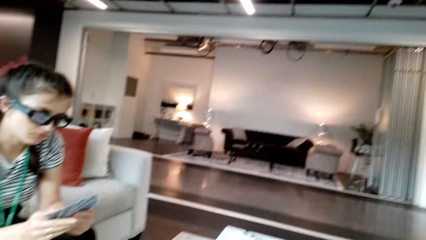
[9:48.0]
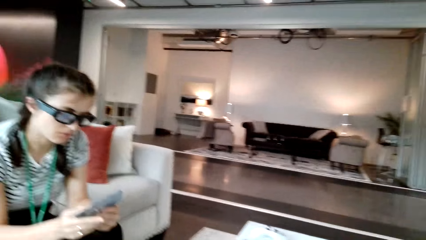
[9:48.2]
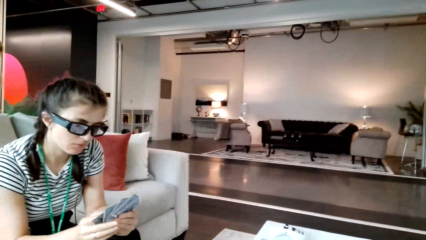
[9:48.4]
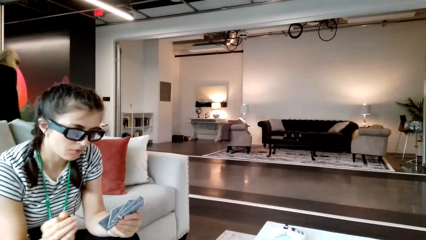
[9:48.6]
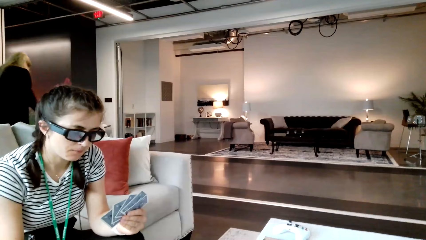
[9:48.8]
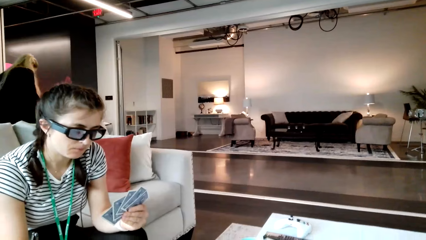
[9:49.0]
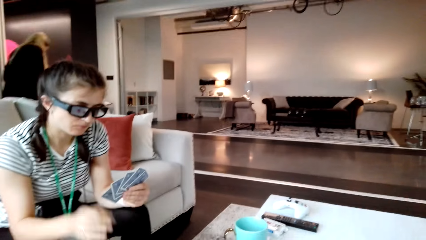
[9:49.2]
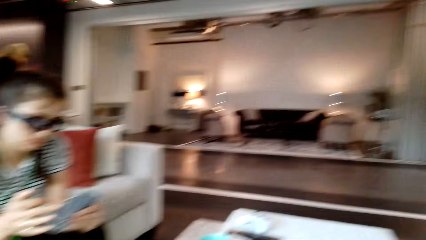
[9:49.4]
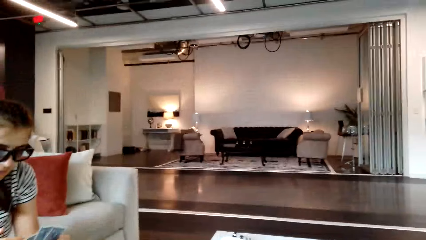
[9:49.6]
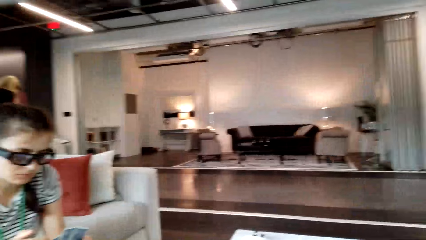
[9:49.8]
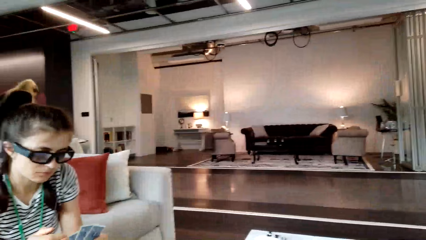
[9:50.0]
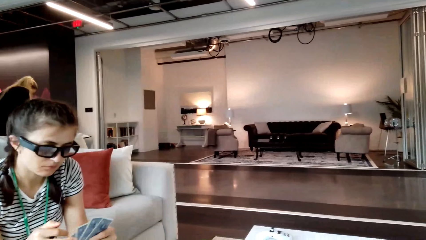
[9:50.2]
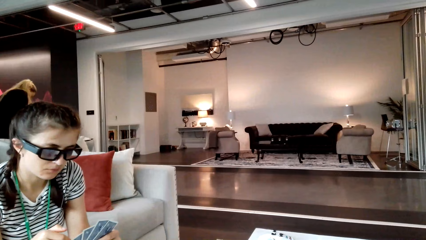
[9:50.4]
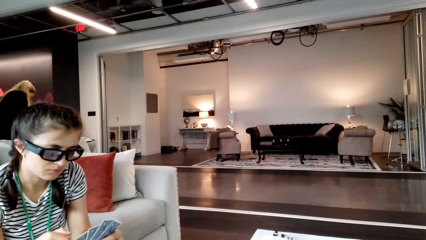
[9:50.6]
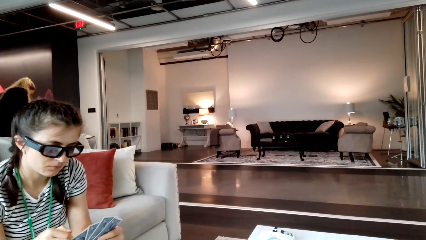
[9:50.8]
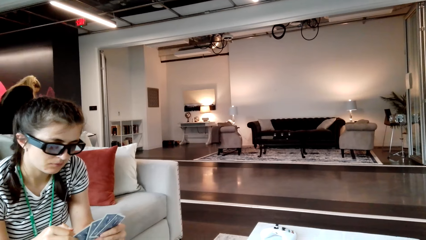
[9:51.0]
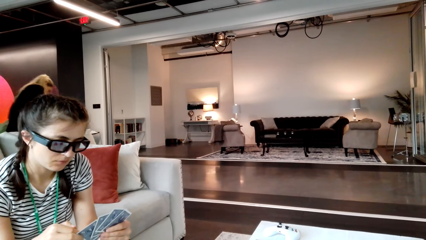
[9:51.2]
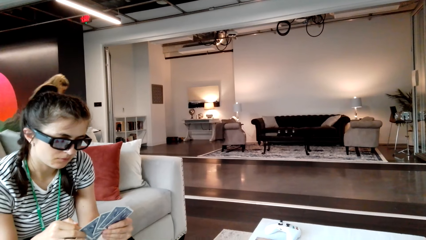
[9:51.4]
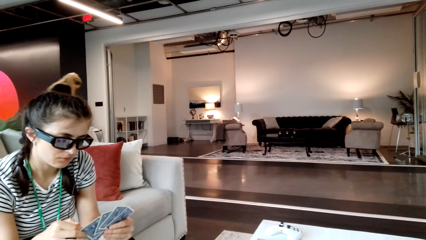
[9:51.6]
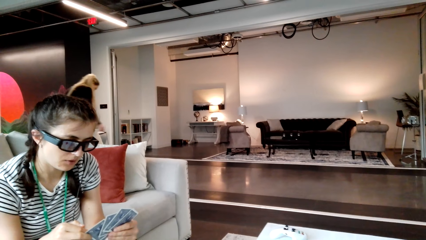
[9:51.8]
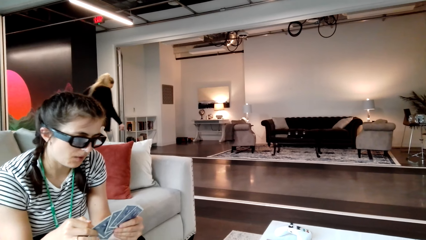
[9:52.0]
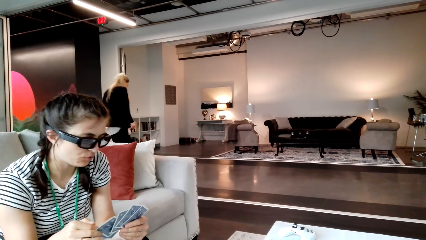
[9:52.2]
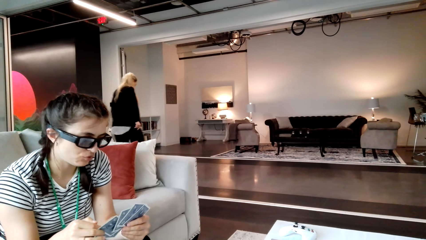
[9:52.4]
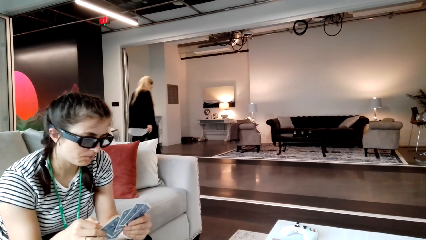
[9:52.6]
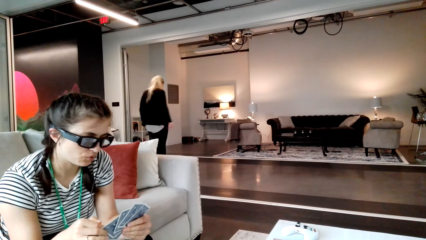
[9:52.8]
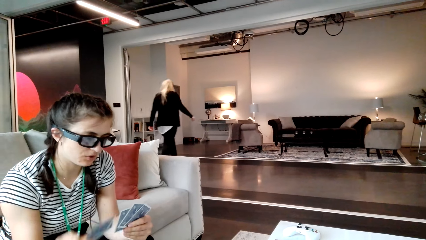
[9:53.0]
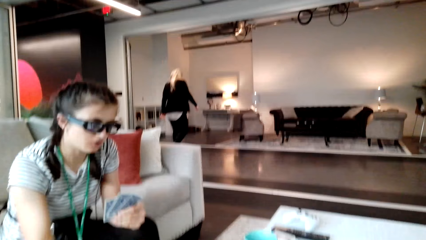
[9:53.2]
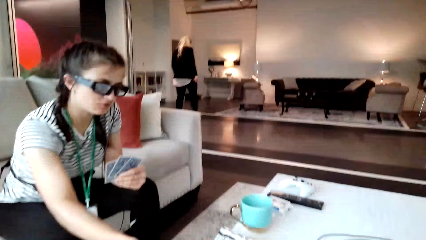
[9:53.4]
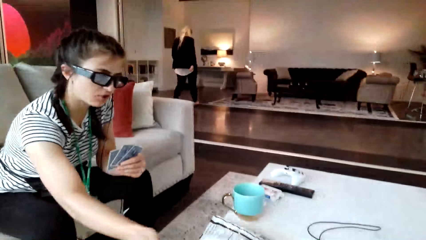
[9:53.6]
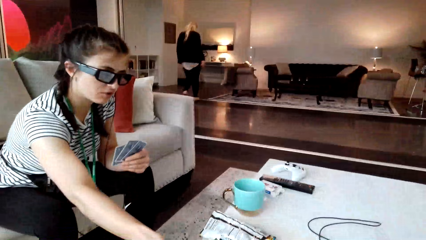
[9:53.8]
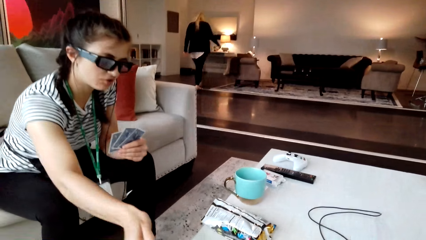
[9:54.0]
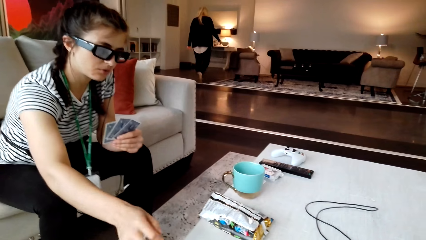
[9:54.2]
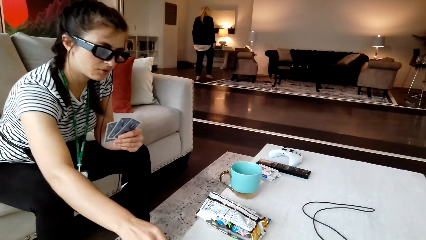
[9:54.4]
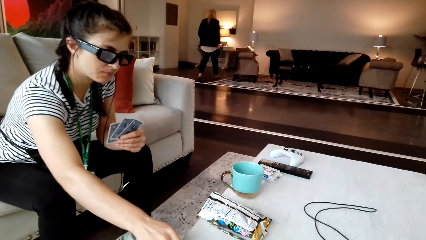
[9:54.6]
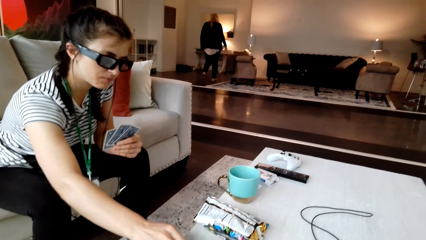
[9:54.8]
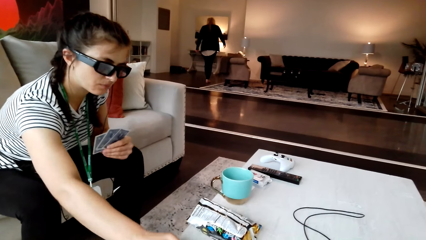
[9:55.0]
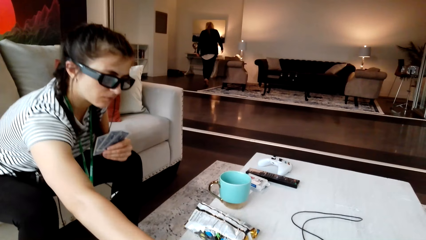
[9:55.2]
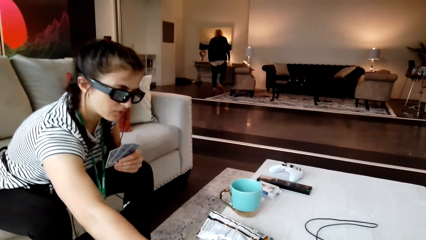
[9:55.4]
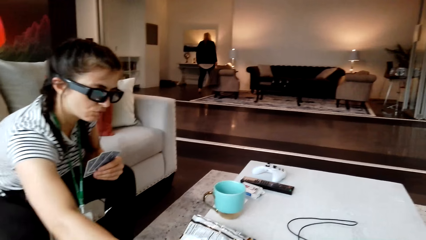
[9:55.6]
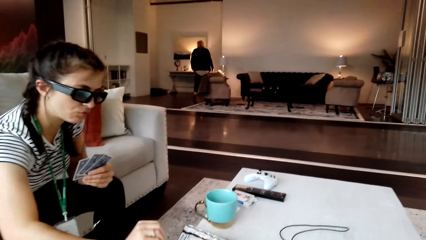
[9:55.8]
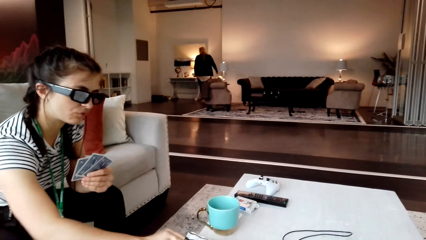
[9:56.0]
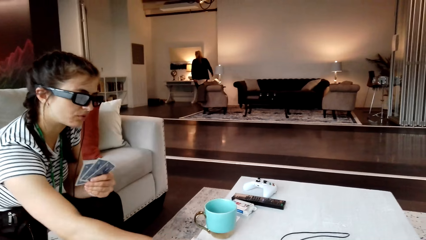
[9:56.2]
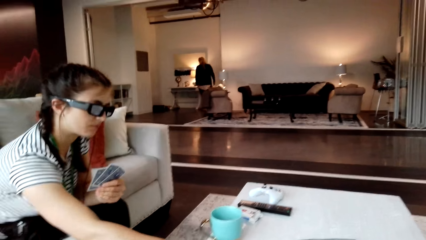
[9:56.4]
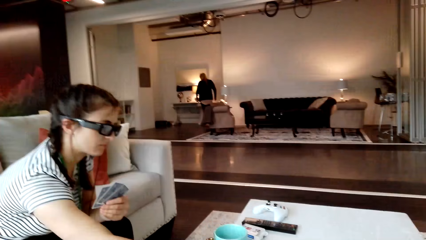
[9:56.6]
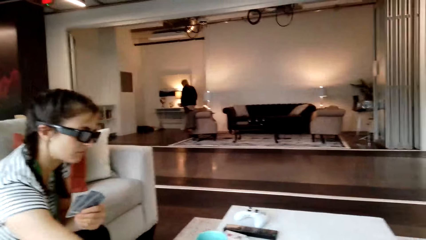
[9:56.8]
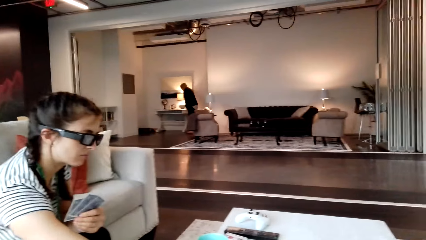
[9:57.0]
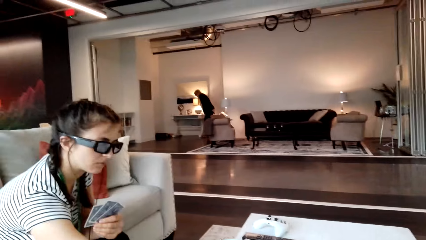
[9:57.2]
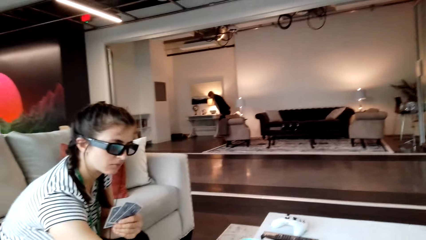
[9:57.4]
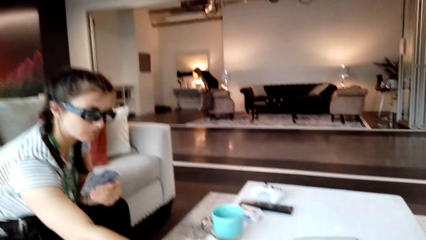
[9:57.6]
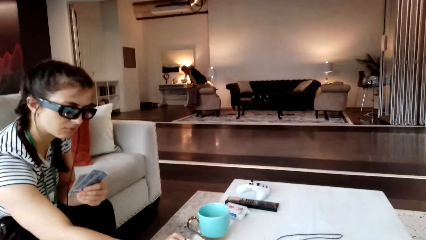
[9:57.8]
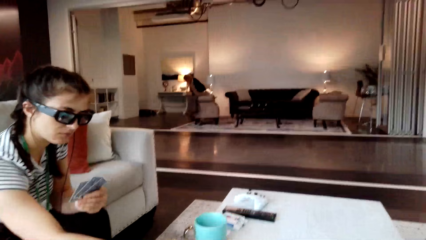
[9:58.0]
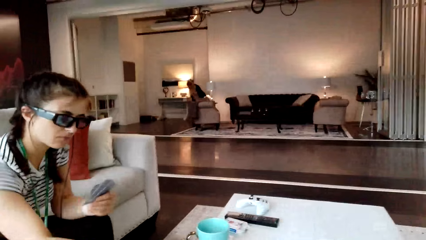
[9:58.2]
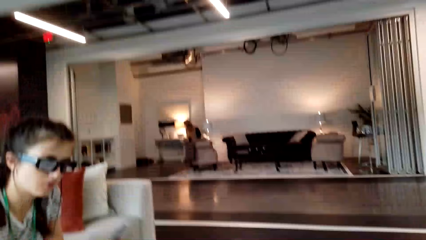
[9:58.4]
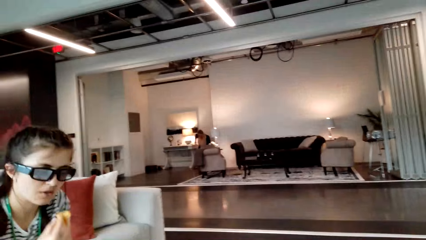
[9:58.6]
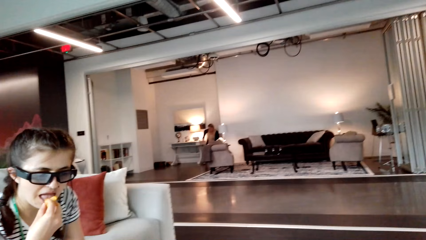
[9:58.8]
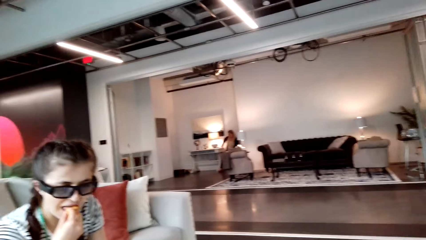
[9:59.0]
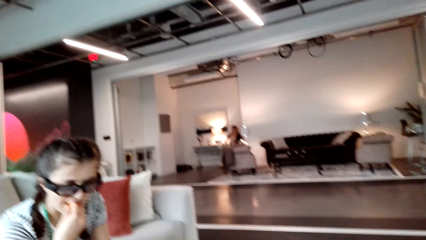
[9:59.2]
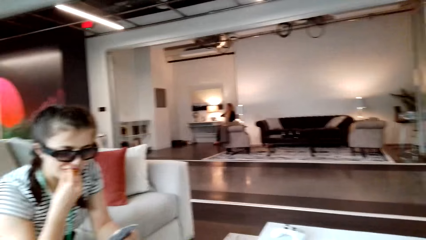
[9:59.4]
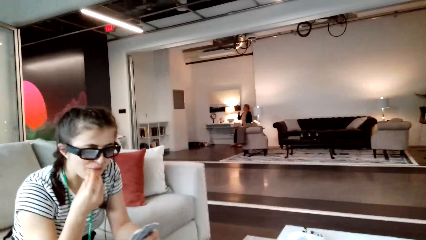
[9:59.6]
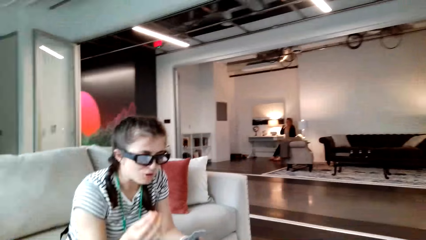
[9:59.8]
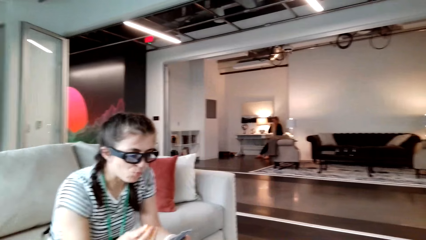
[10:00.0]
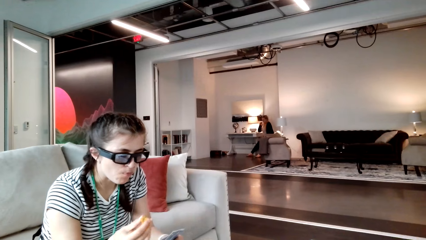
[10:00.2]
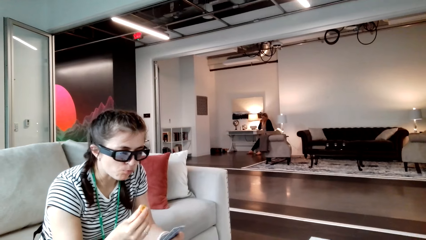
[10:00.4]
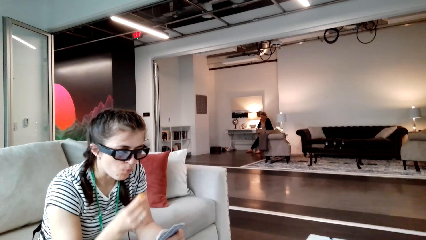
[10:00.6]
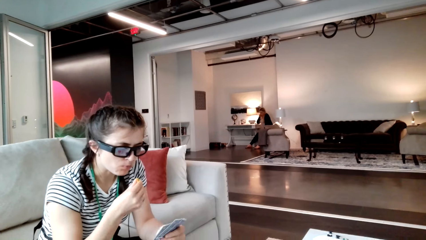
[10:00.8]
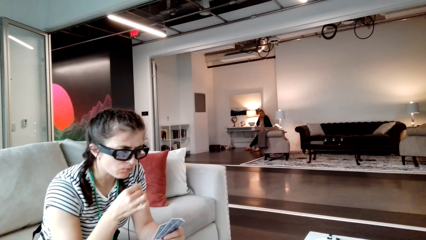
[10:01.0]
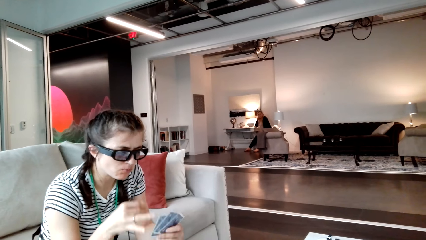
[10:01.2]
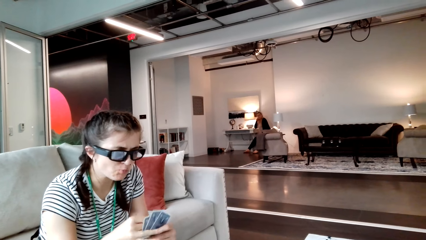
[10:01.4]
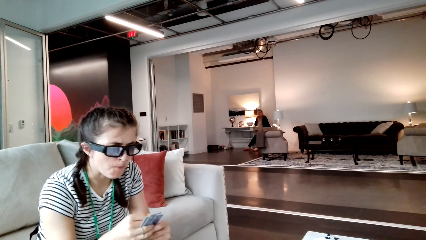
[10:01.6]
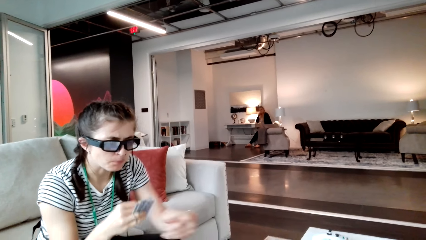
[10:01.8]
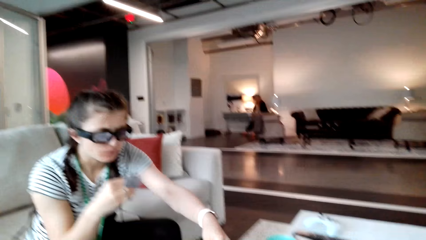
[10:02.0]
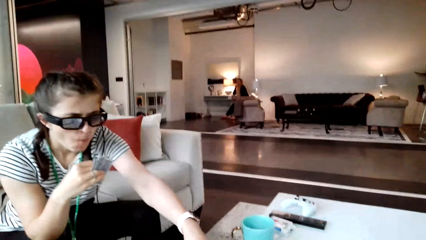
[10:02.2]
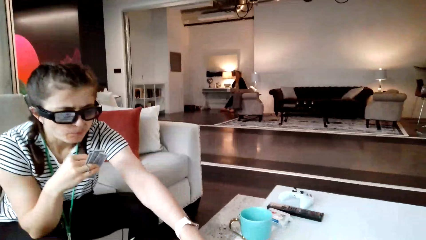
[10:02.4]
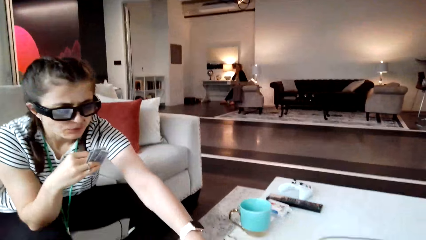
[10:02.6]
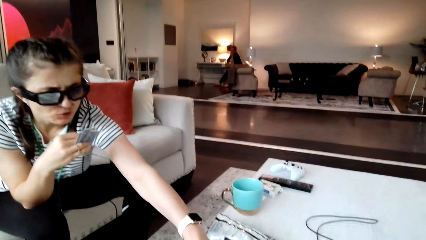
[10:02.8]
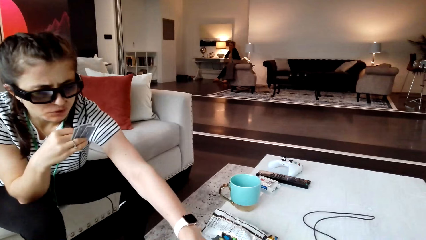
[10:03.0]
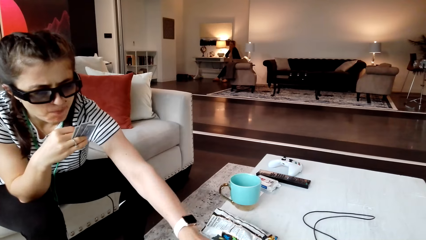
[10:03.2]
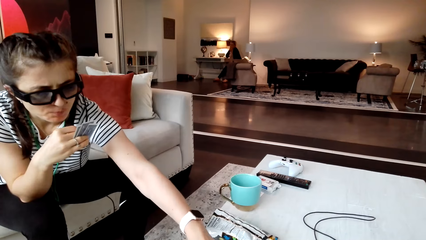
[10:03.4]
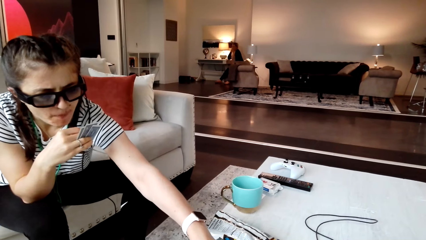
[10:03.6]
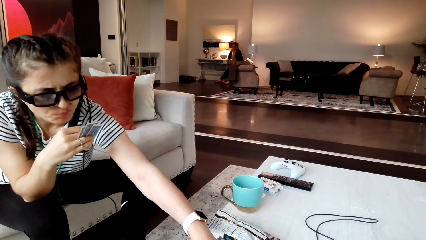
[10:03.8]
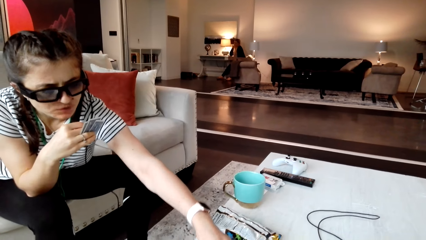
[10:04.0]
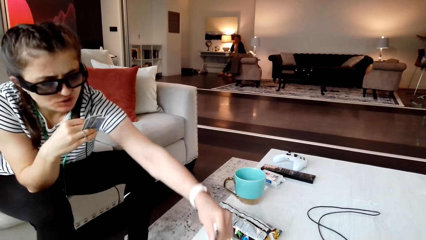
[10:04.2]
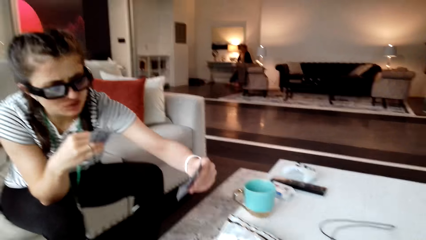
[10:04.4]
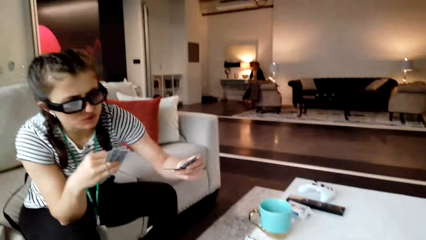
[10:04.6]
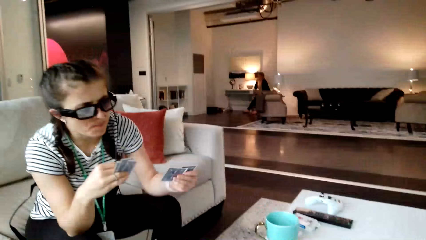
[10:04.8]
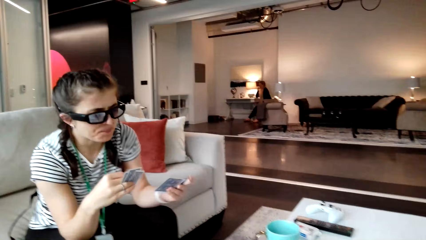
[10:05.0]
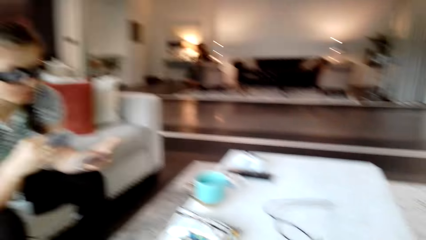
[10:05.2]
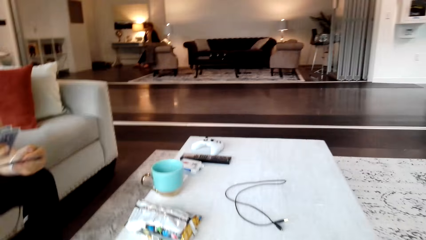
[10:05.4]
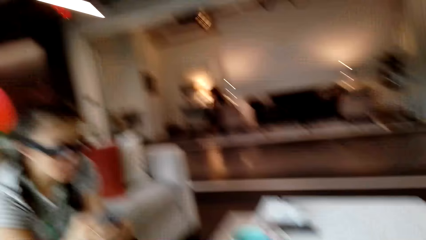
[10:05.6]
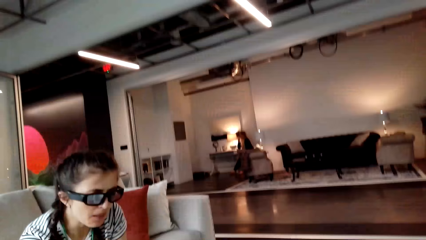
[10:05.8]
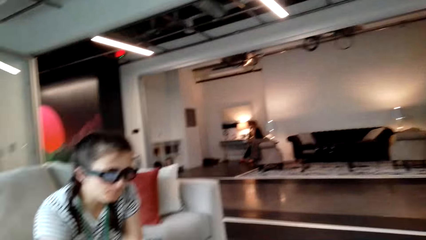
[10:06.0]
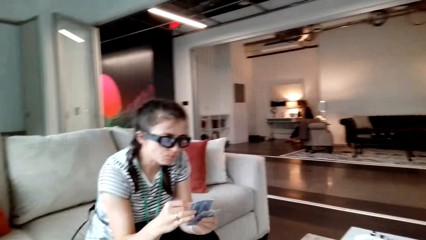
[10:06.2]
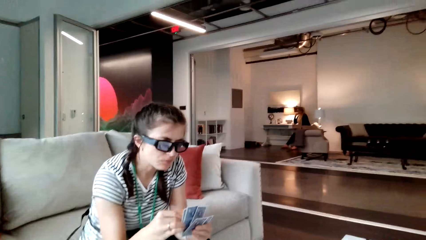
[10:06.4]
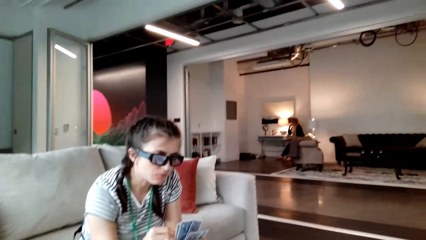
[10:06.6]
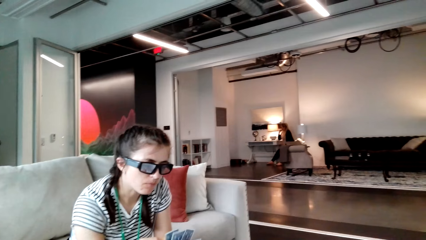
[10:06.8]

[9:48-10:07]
A person puts a card on the table. The camera wearer looks around the house. The person eats a snack. The person picks a card from the table. The camera wearer looks around the house.
